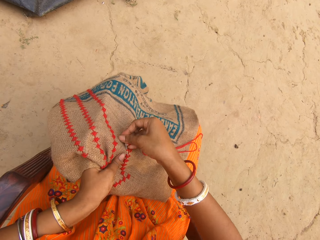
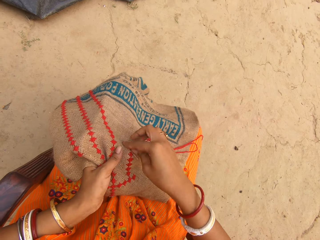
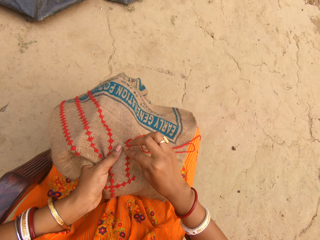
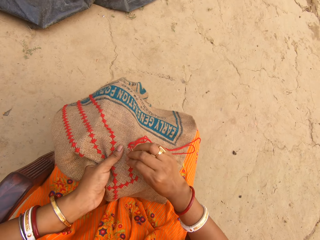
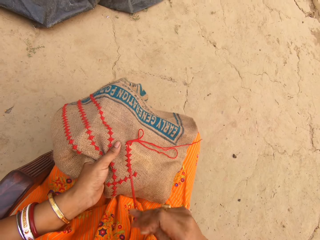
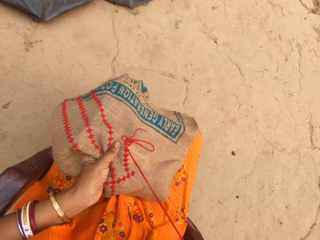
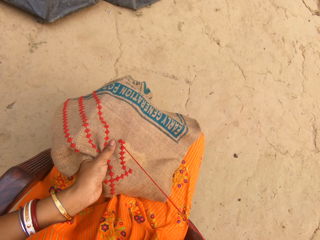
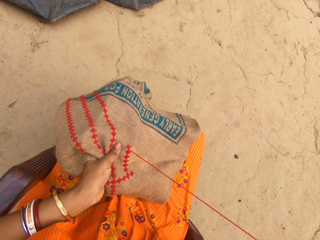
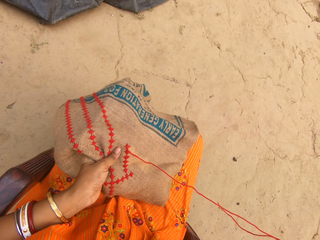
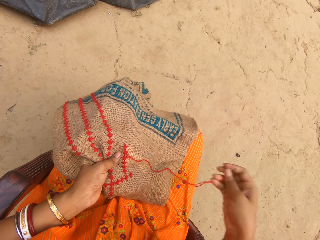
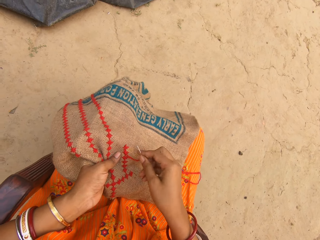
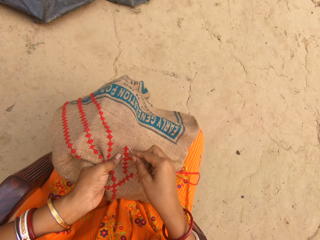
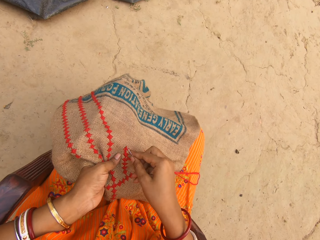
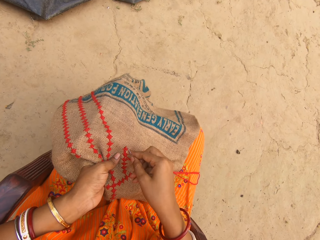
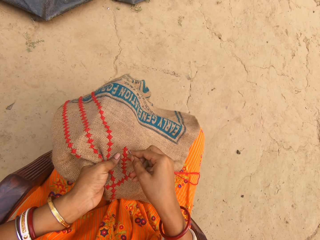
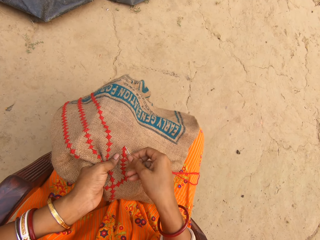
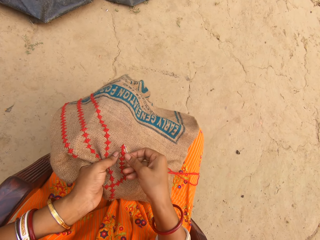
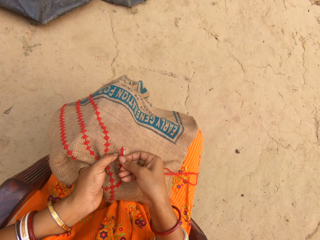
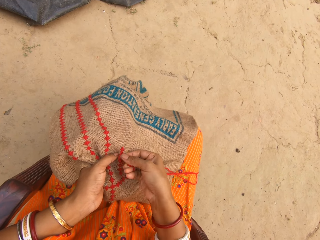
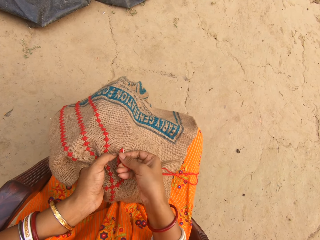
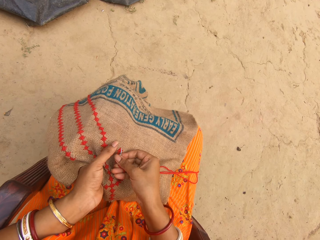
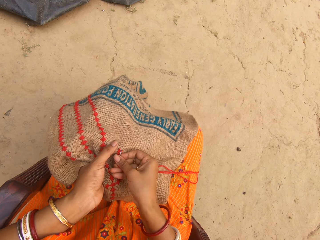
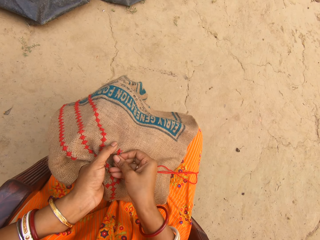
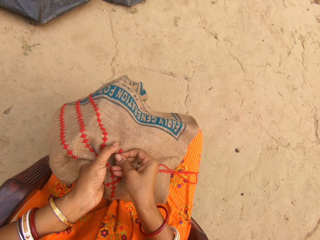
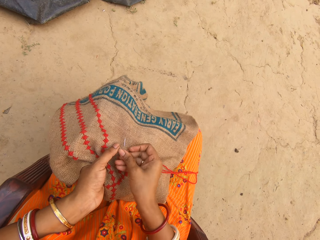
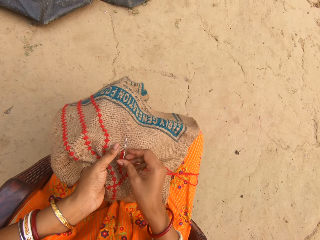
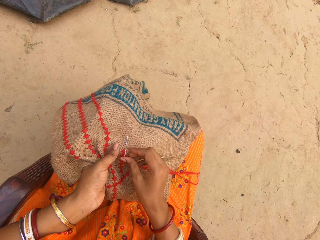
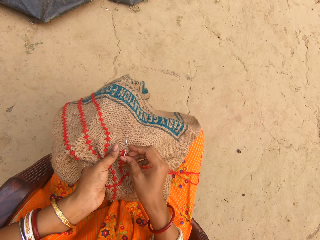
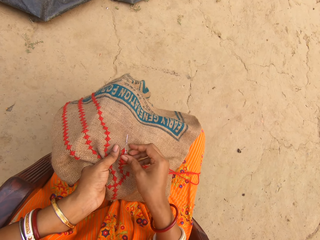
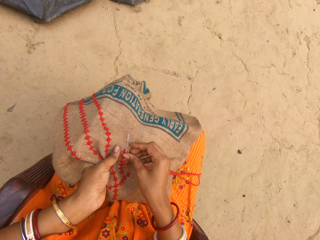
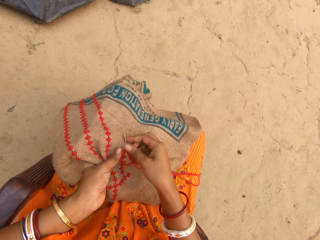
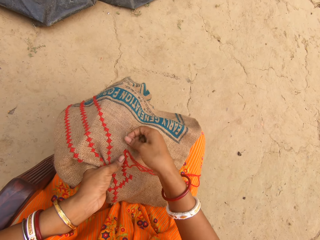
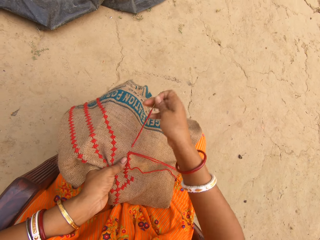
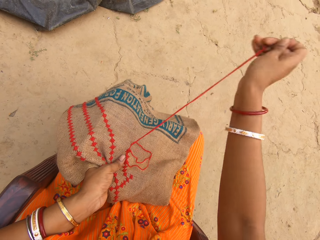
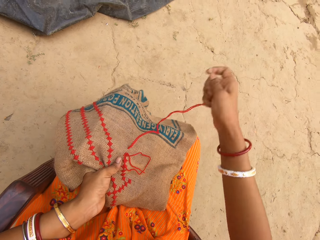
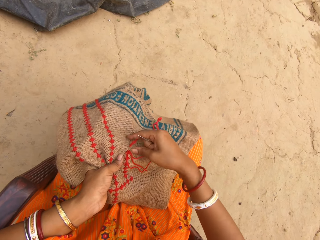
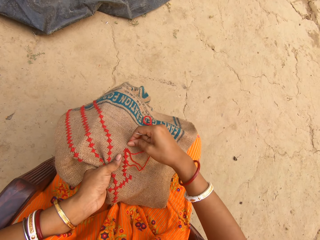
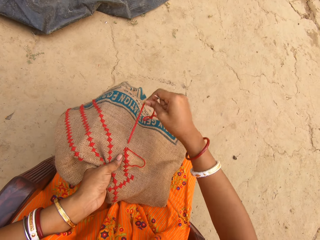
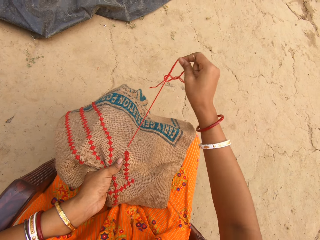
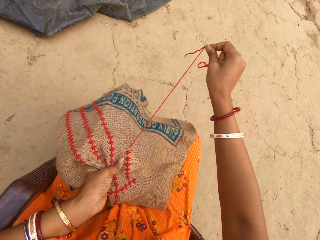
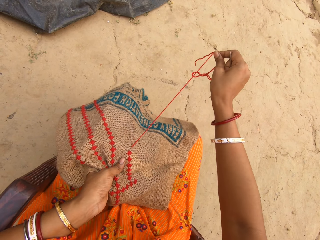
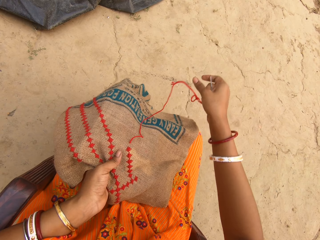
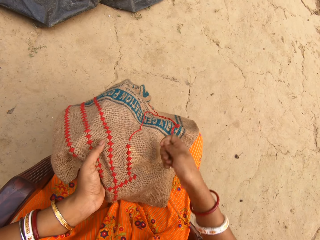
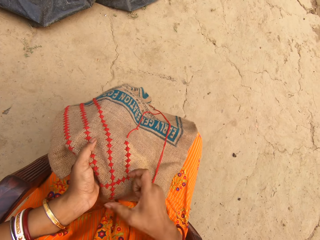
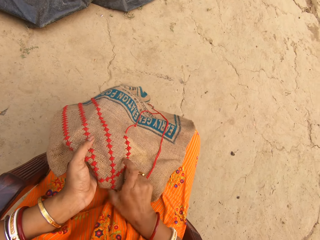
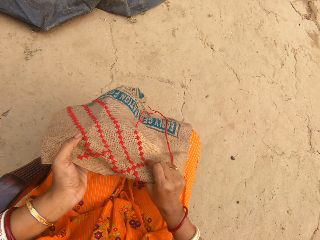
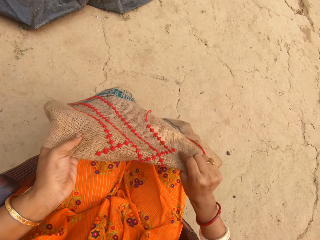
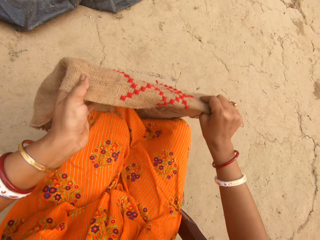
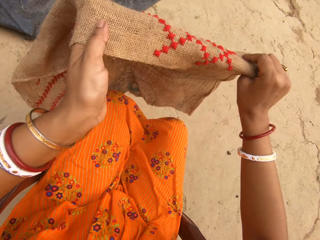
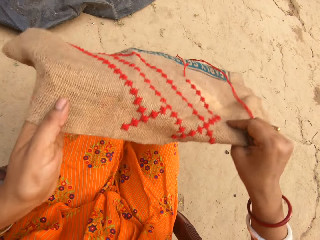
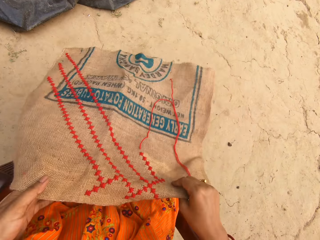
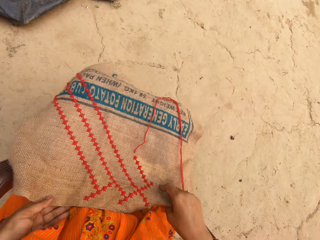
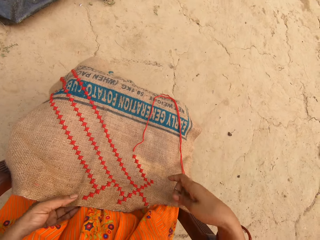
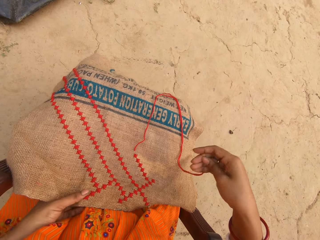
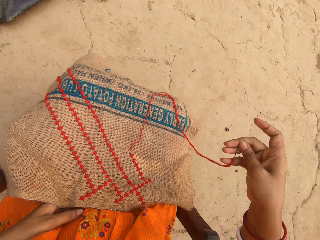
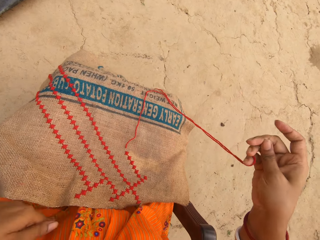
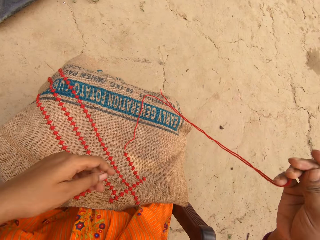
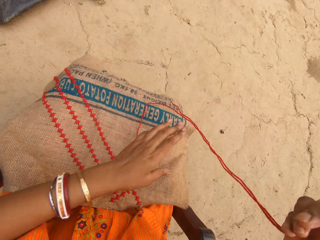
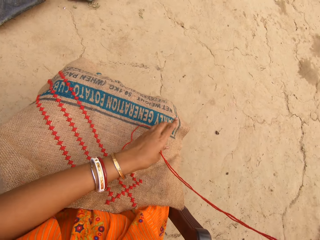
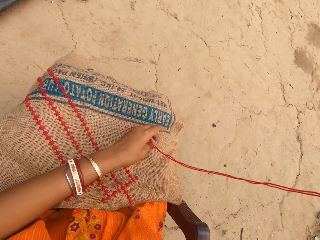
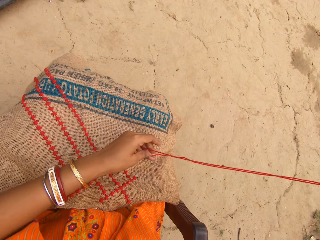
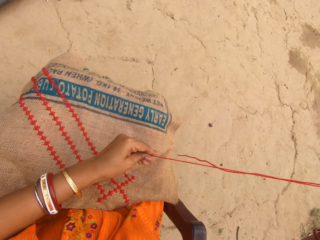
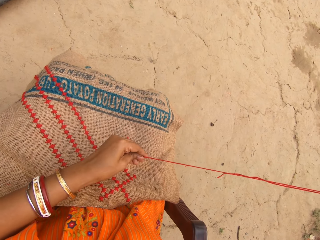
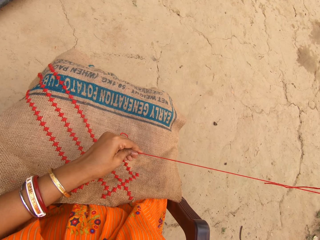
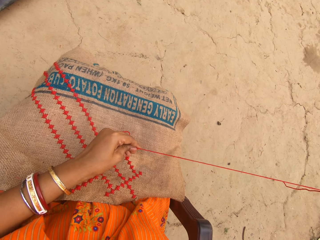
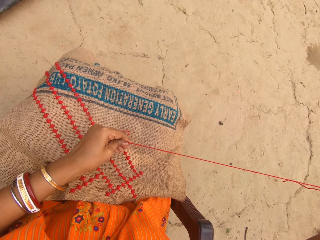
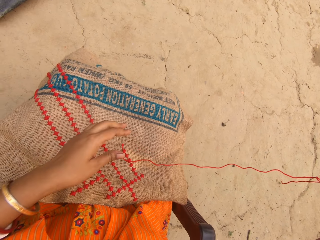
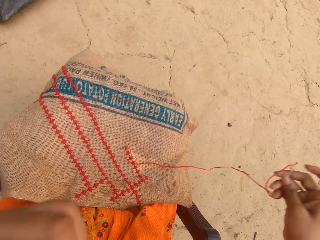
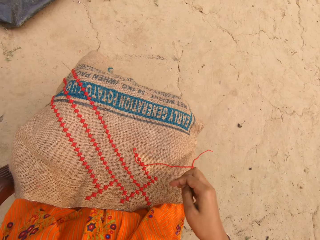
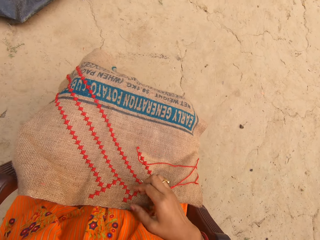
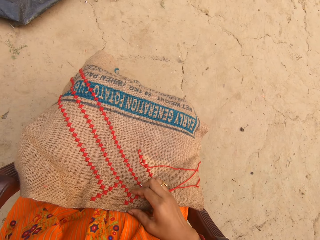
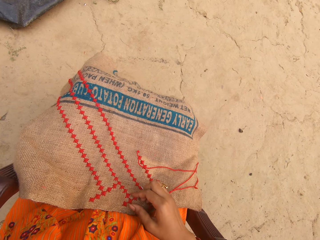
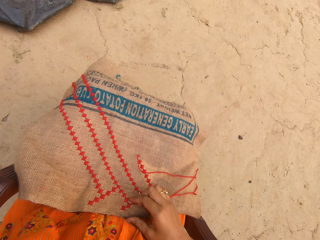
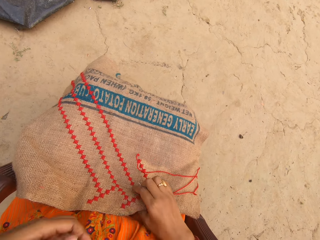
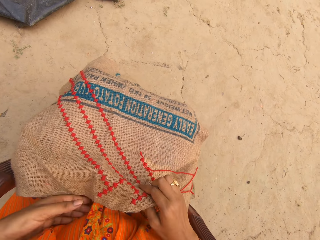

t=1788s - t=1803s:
The camera wearer pulls the thread from the cloth with her right hand. She adjusts the cloth on her lap with both hands. She adjusts the thread. She pulls the thread from the cloth with her right hand.

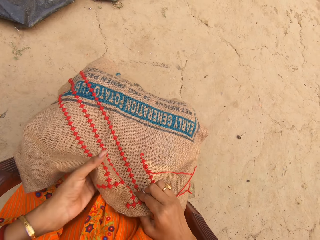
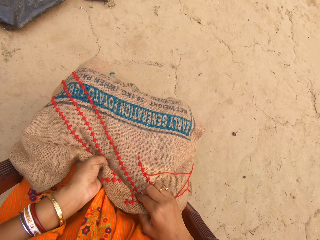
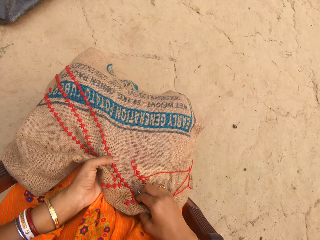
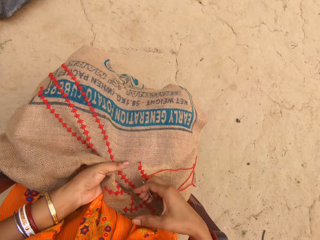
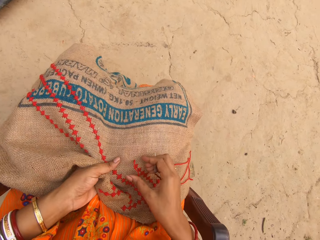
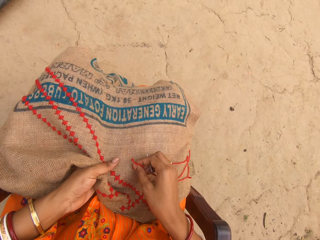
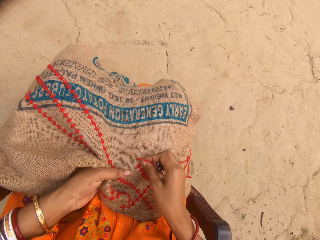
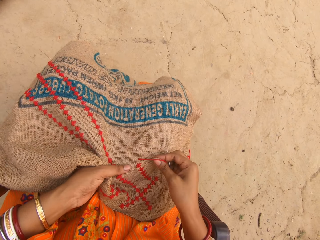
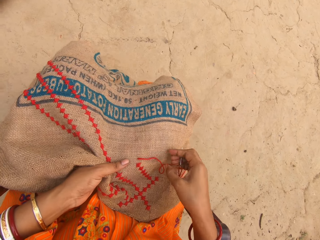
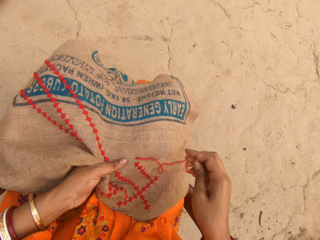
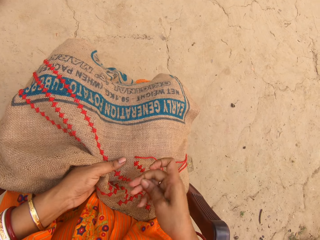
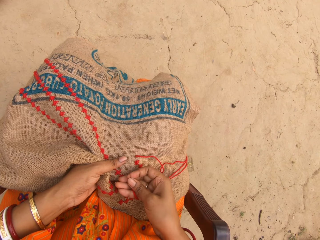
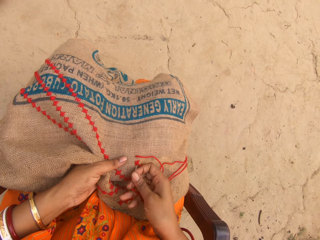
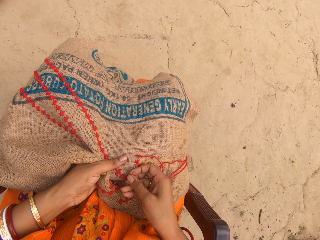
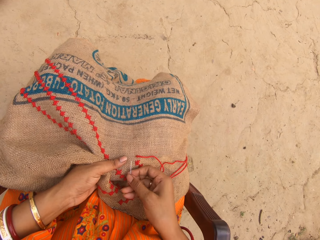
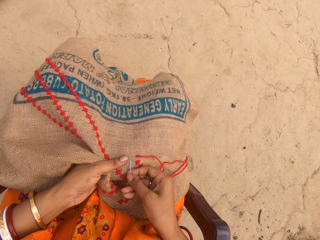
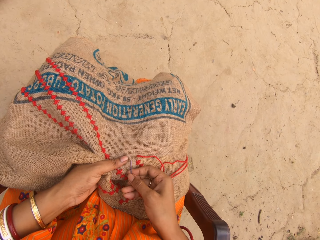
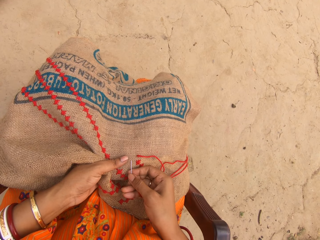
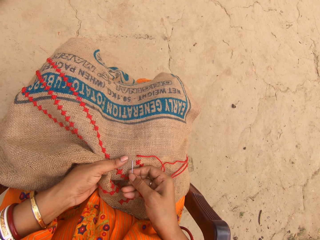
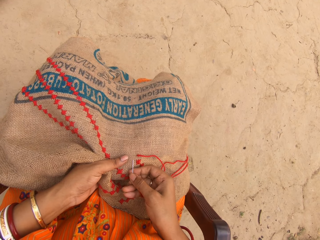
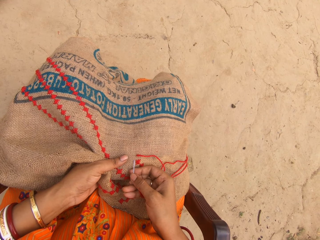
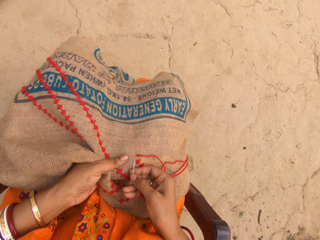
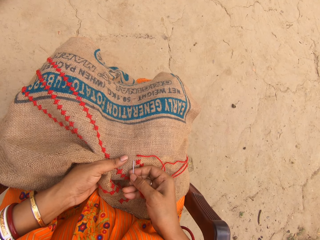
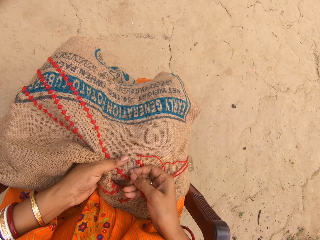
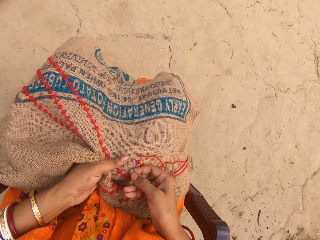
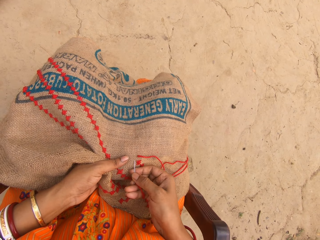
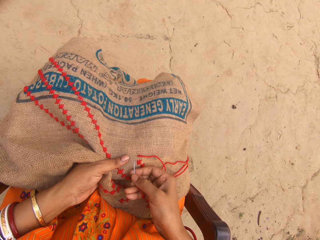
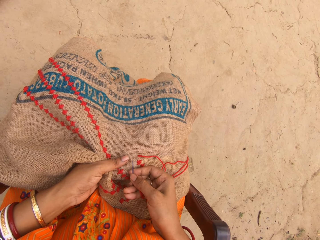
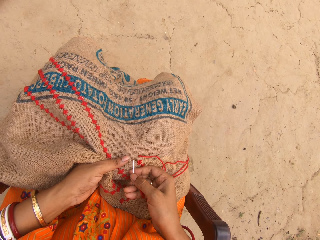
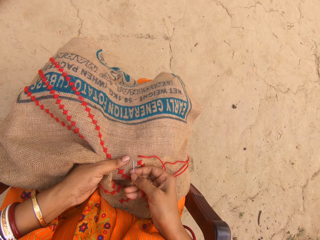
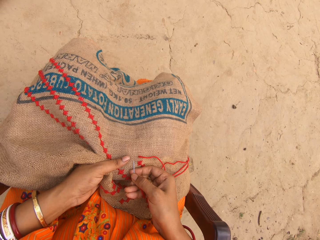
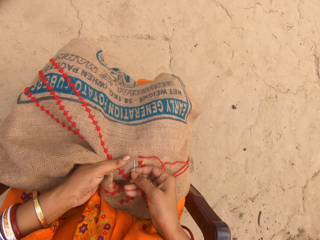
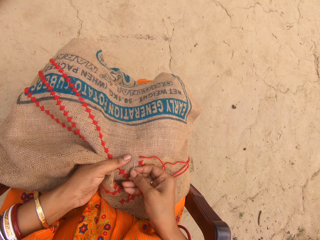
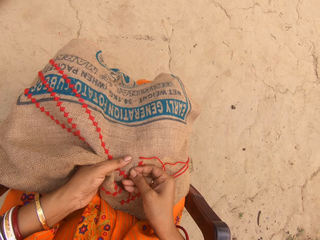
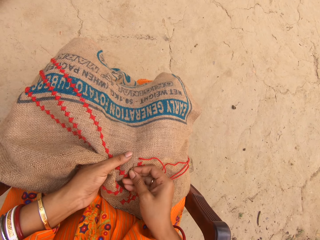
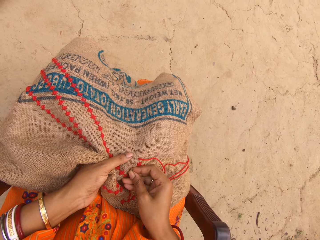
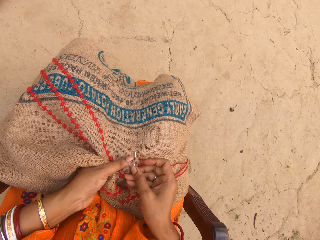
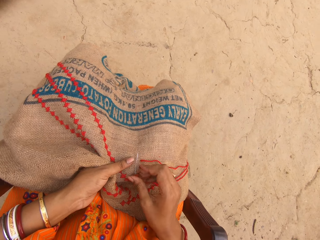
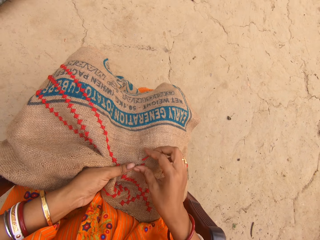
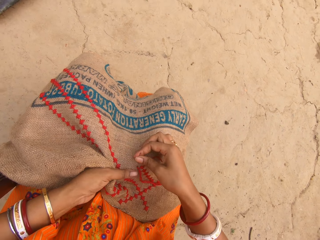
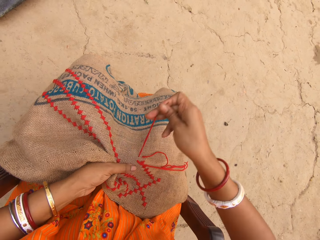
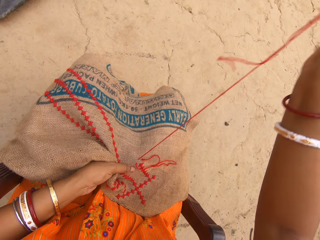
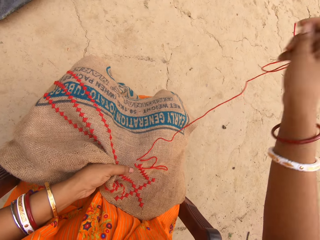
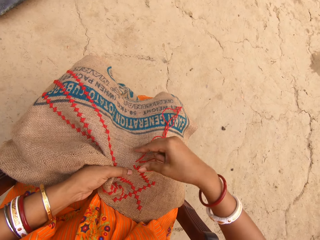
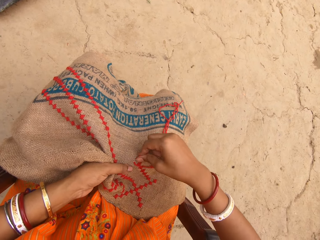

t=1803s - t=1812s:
The camera wearer sews the cloth in her left hand with the needle and thread in her right hand. She embroiders a rug.
